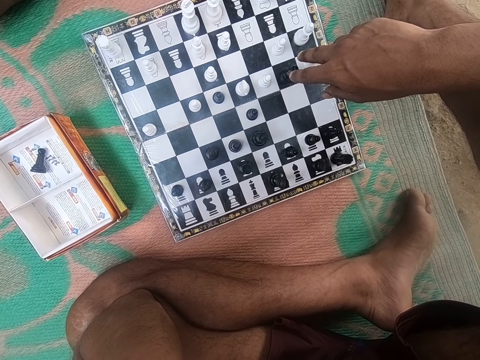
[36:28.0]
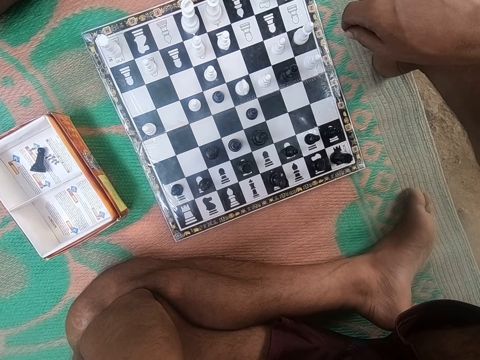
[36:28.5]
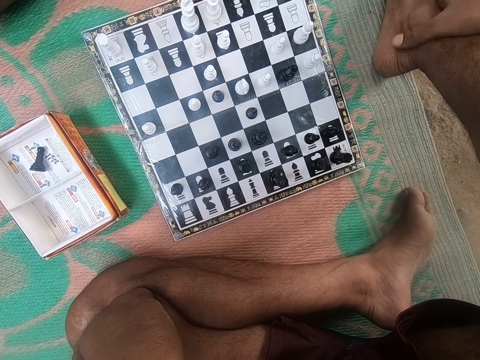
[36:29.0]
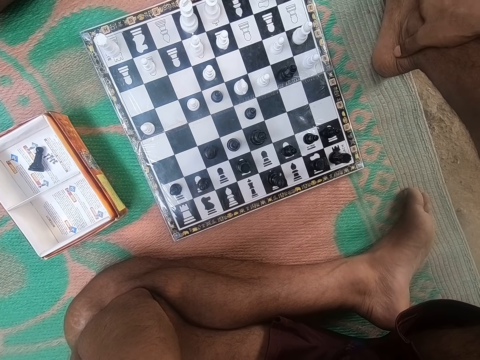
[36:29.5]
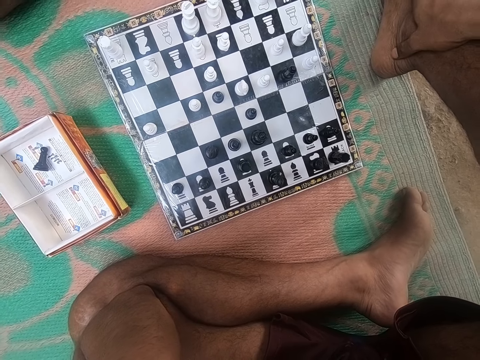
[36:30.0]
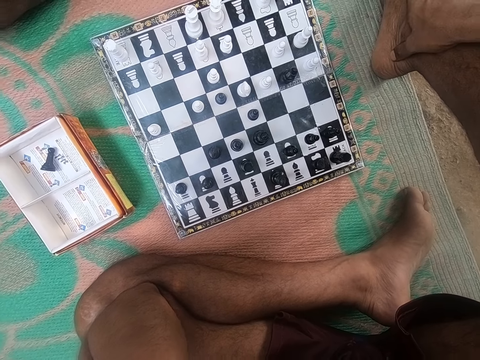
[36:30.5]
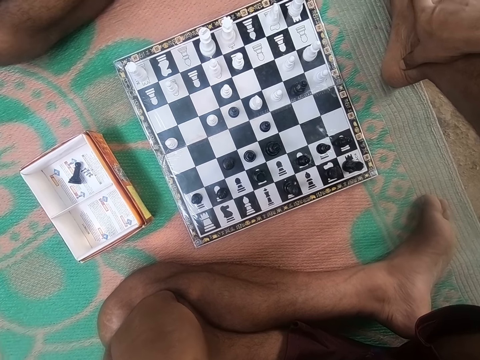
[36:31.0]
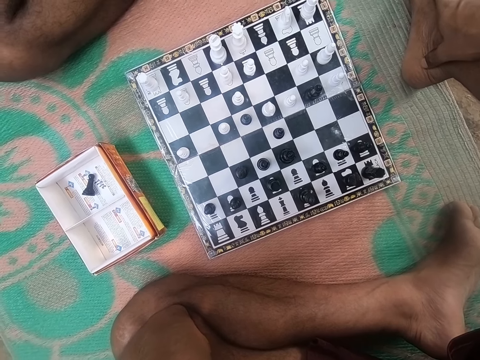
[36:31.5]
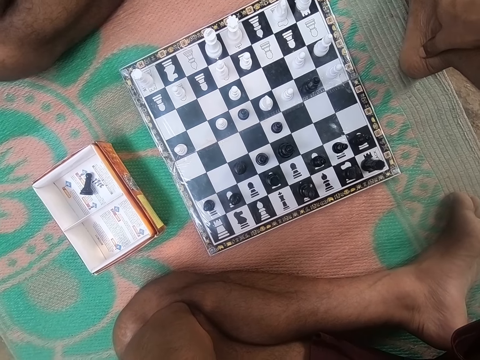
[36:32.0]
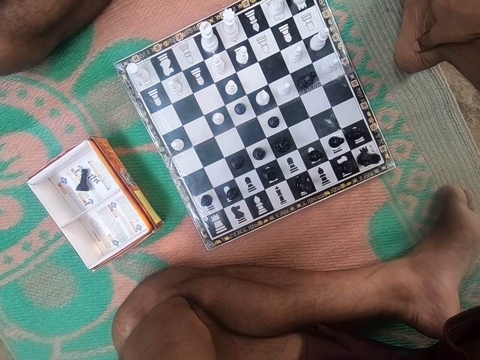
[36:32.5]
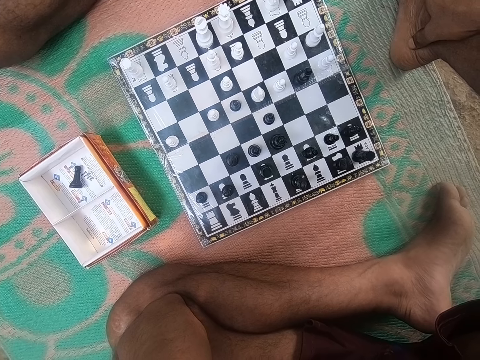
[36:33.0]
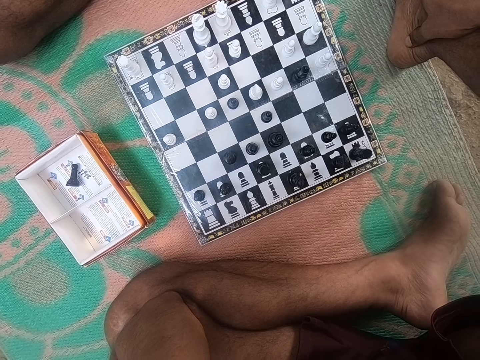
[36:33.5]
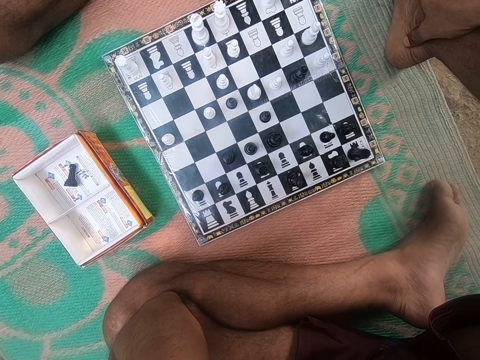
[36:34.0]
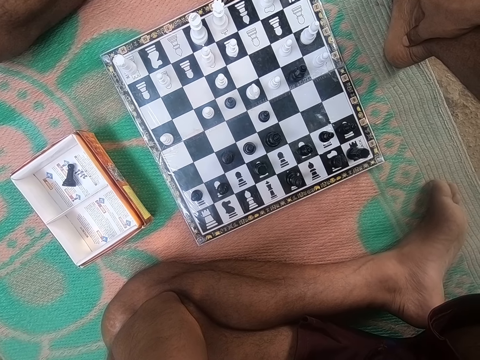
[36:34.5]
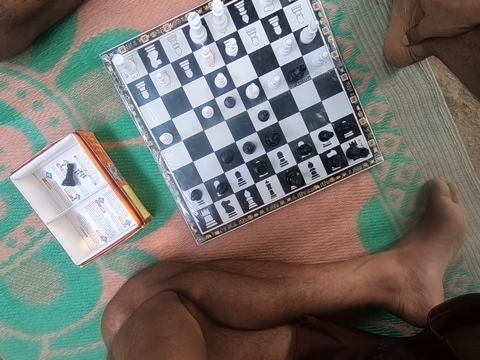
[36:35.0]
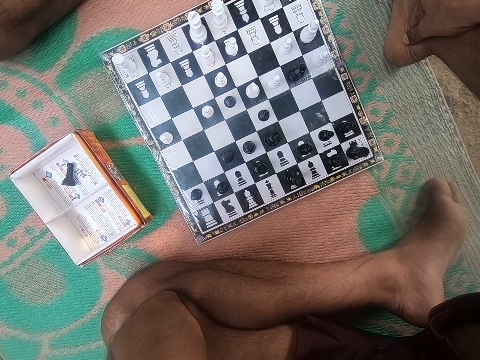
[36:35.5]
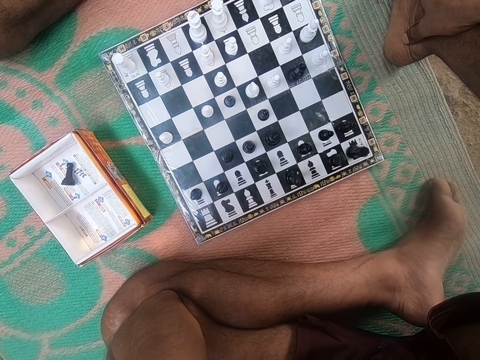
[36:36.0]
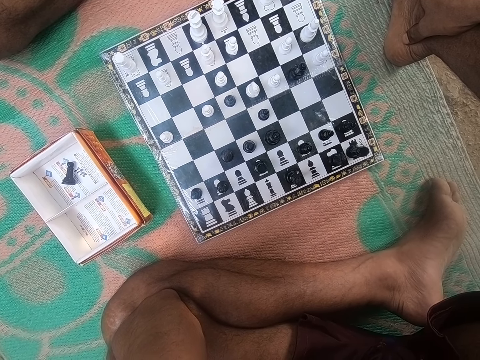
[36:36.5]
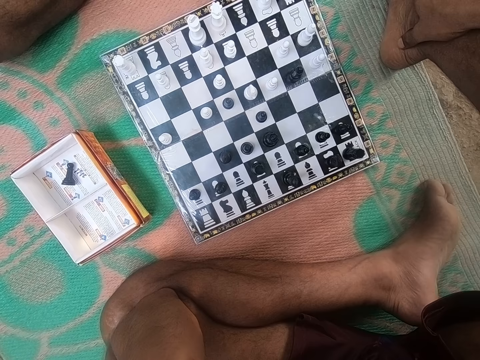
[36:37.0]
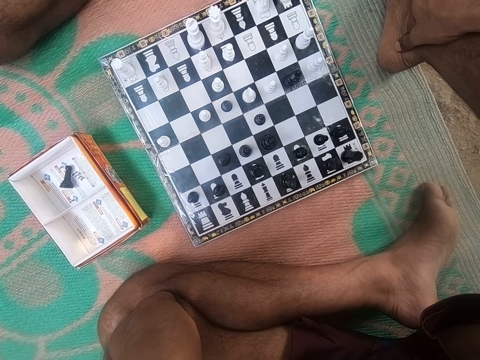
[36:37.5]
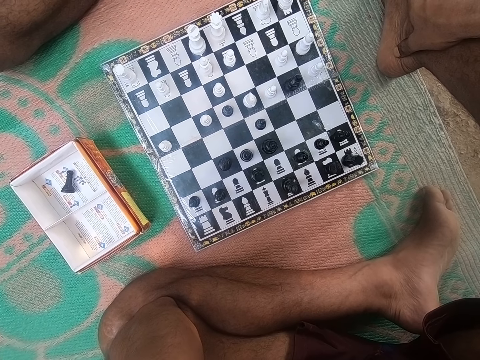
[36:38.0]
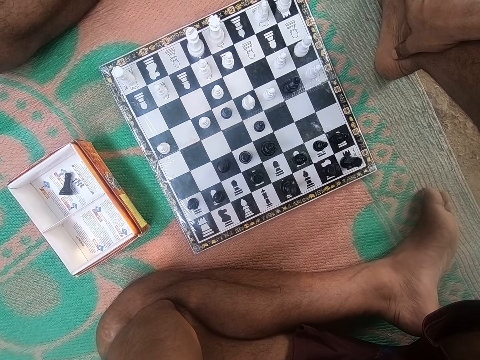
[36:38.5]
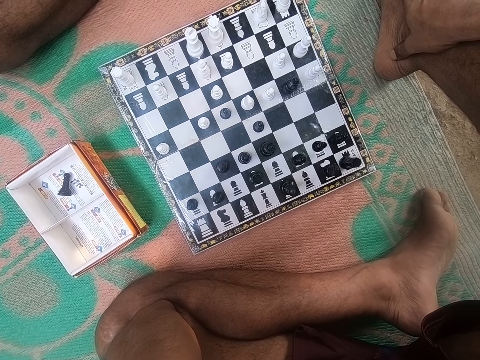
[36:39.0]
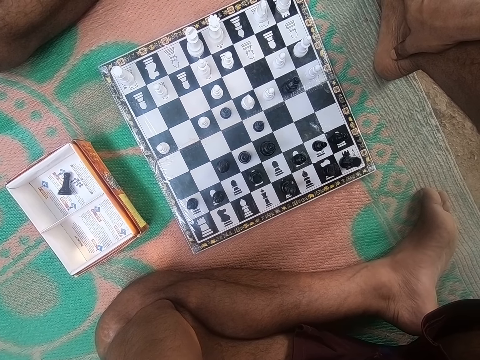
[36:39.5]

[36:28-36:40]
The camera wearer looks around the chess board. They talk.

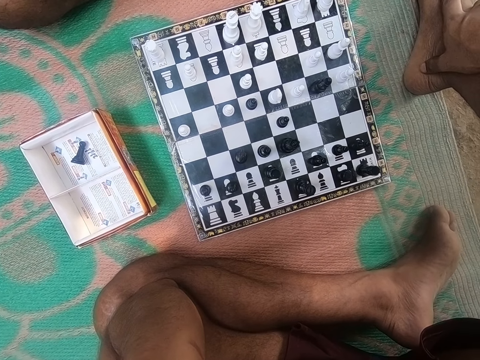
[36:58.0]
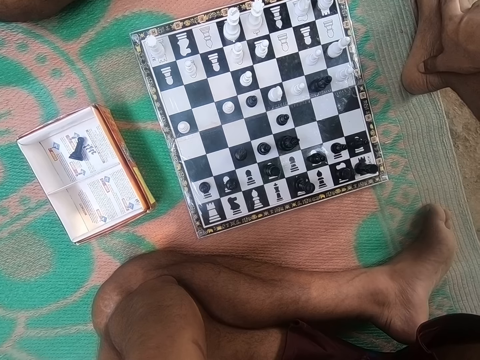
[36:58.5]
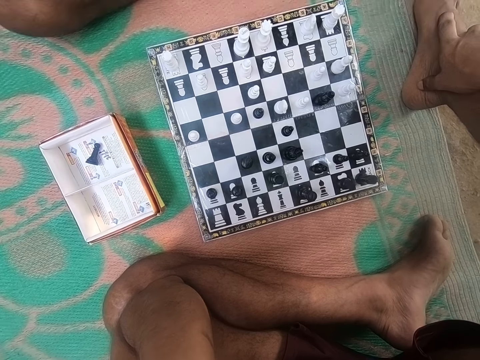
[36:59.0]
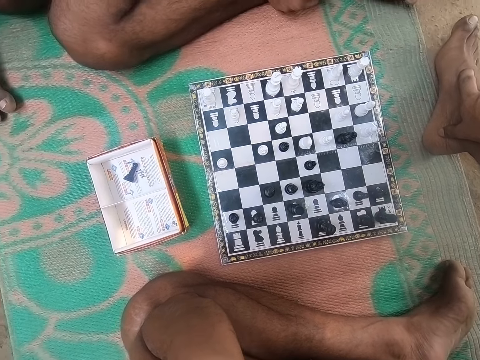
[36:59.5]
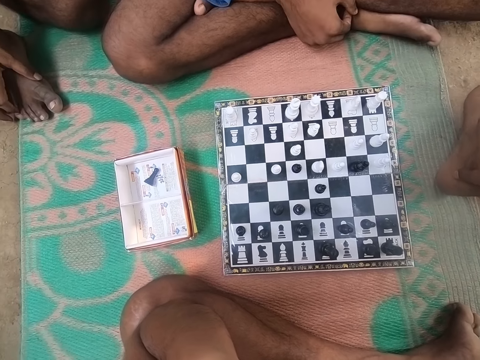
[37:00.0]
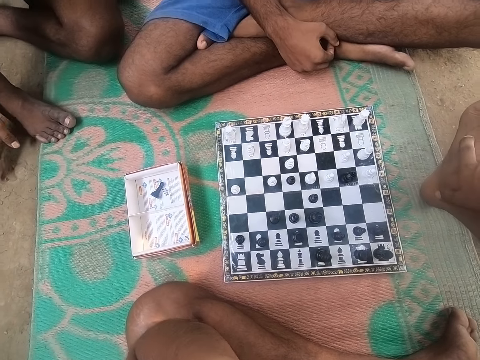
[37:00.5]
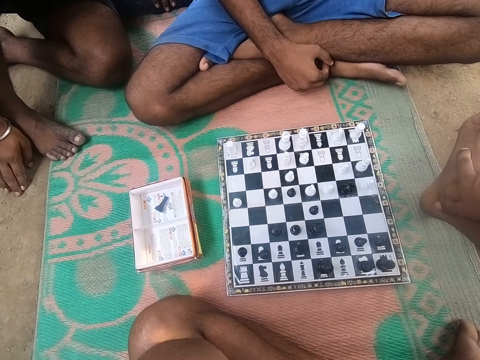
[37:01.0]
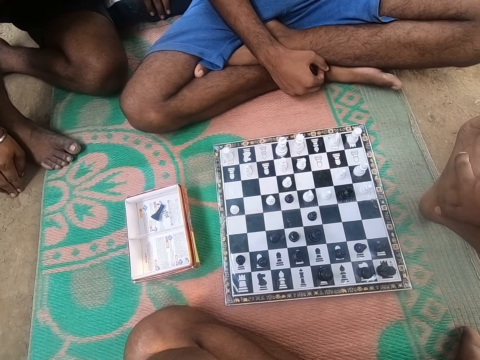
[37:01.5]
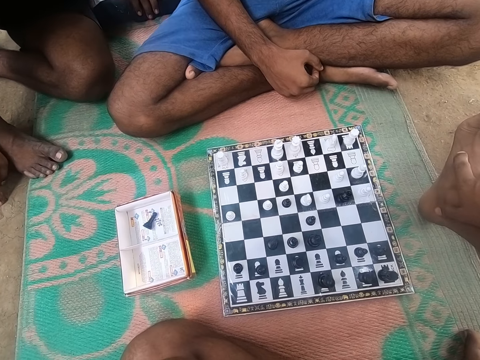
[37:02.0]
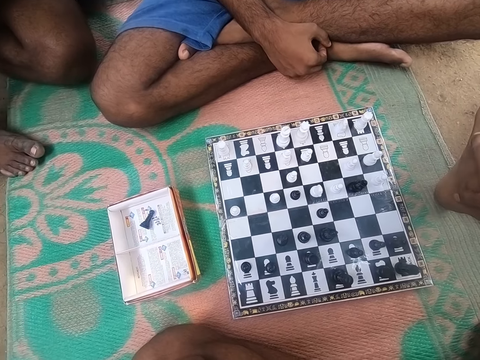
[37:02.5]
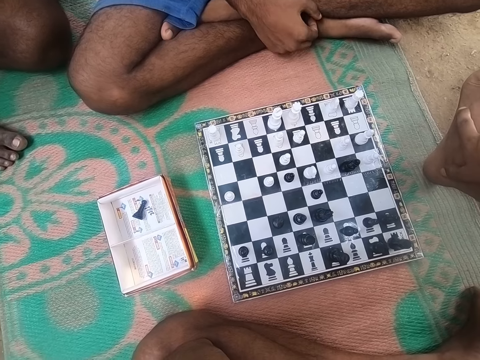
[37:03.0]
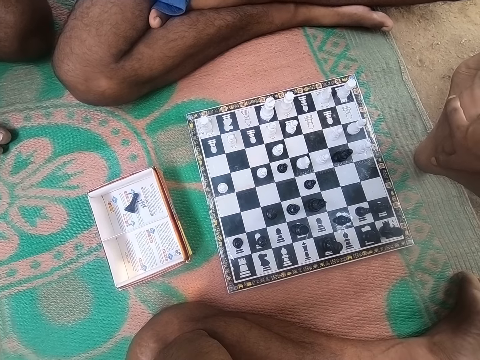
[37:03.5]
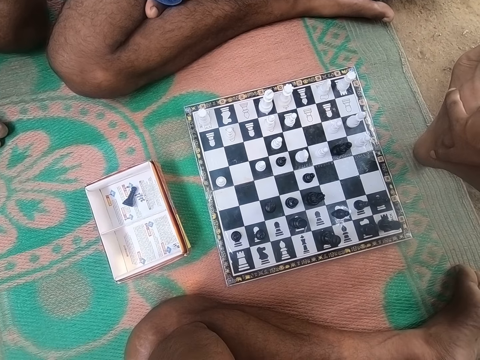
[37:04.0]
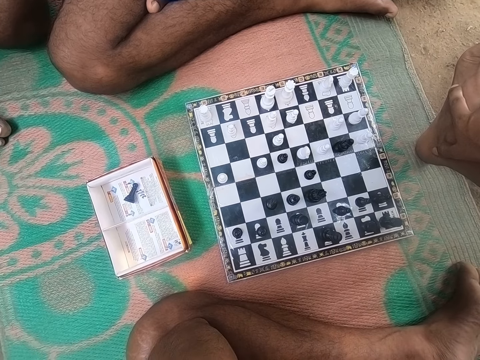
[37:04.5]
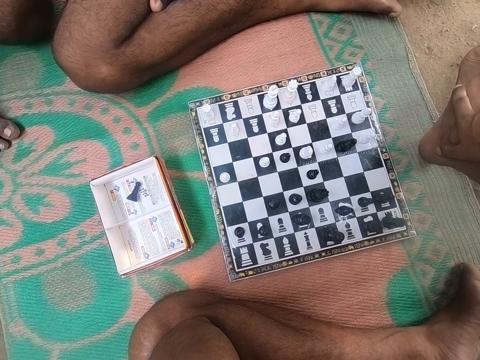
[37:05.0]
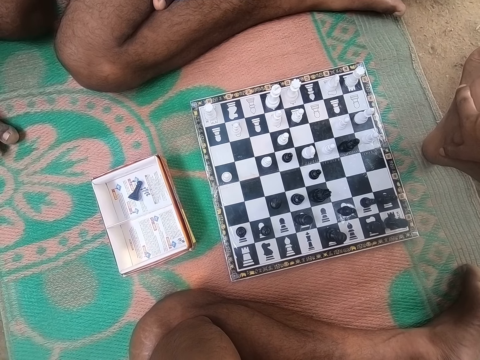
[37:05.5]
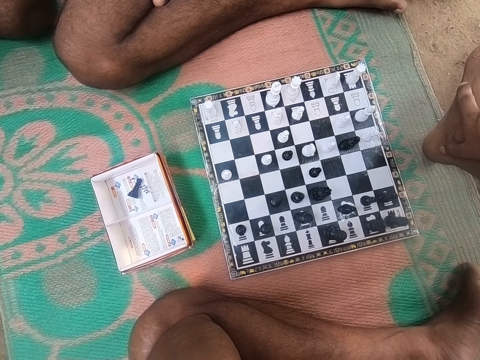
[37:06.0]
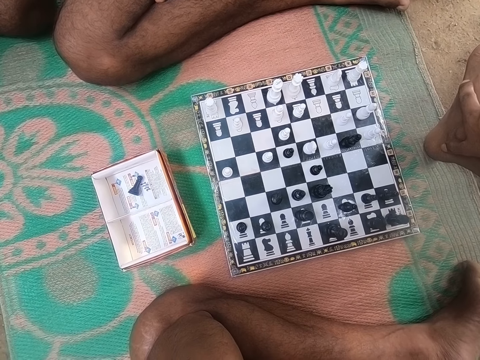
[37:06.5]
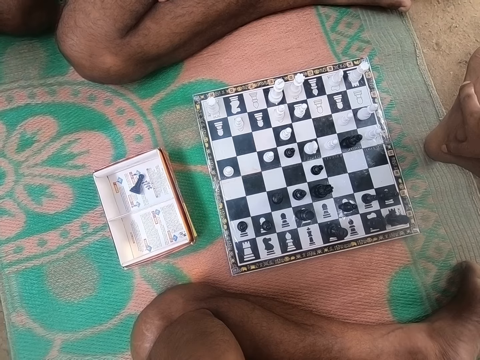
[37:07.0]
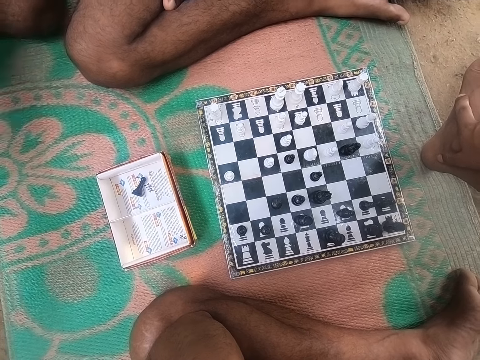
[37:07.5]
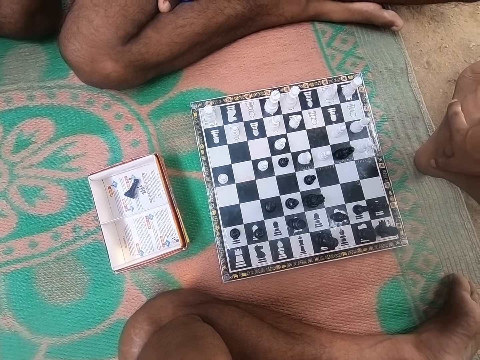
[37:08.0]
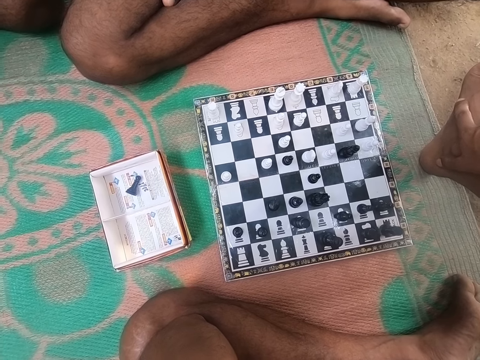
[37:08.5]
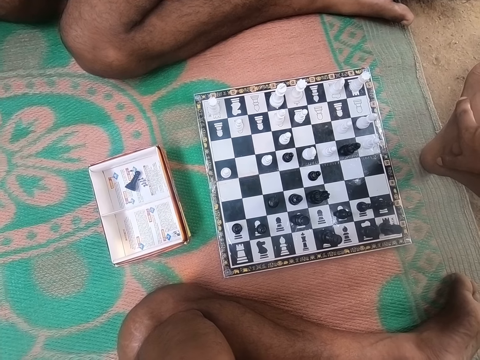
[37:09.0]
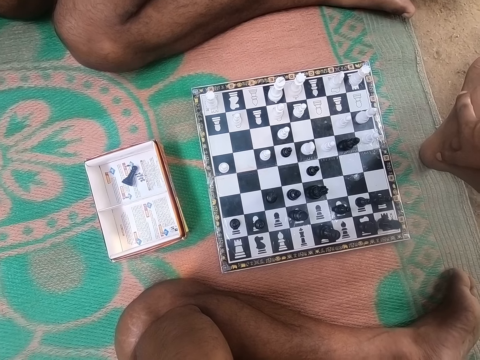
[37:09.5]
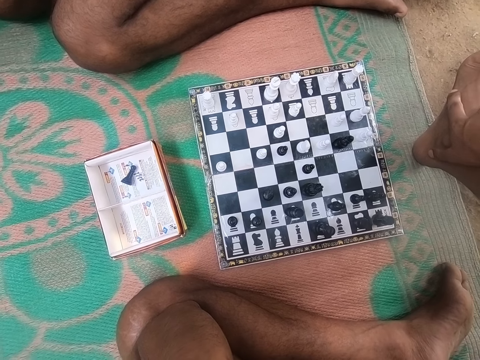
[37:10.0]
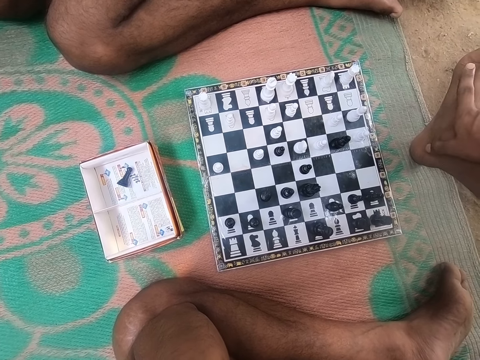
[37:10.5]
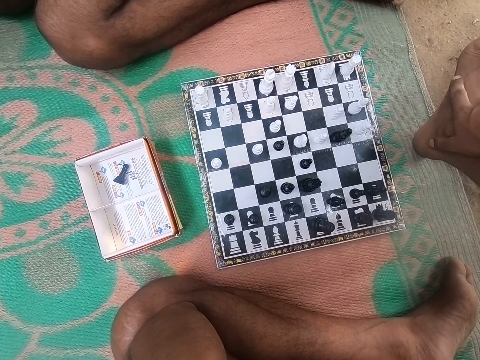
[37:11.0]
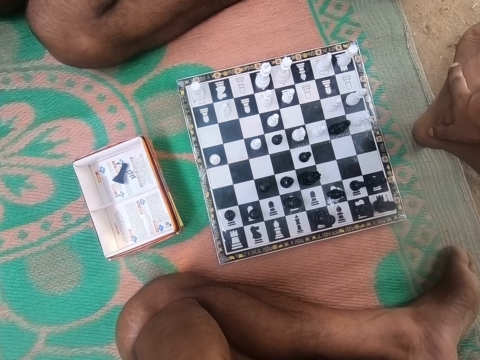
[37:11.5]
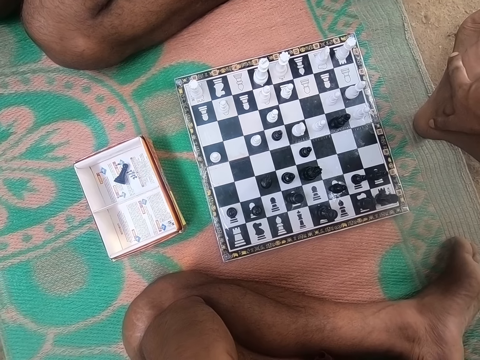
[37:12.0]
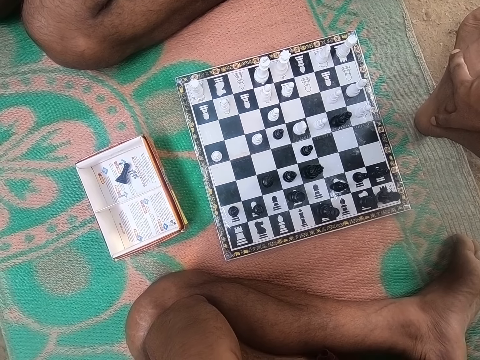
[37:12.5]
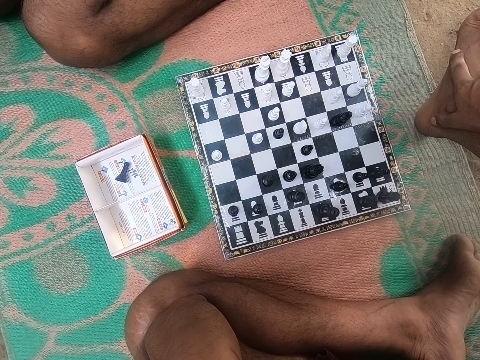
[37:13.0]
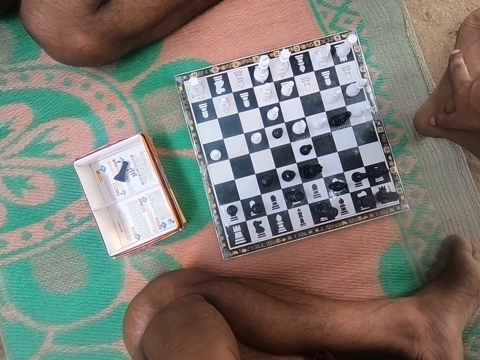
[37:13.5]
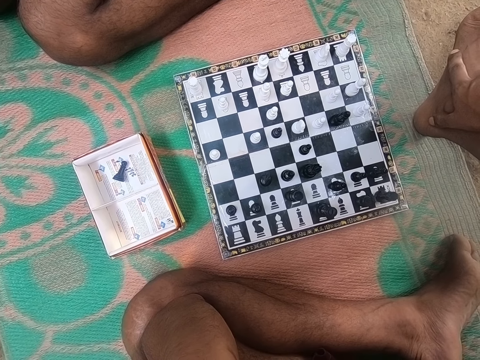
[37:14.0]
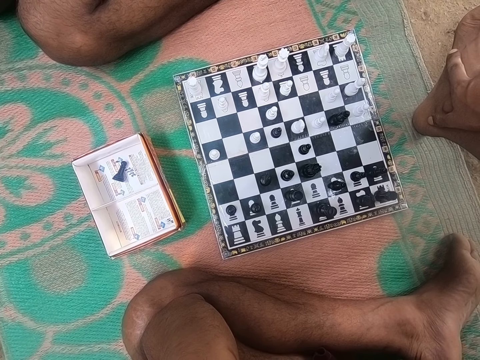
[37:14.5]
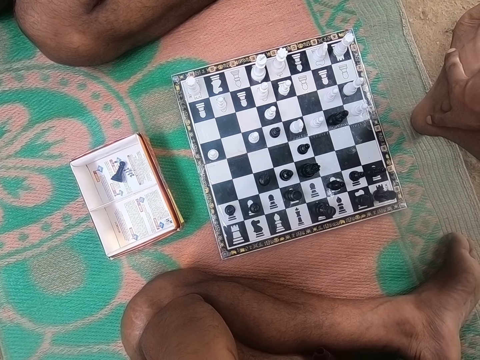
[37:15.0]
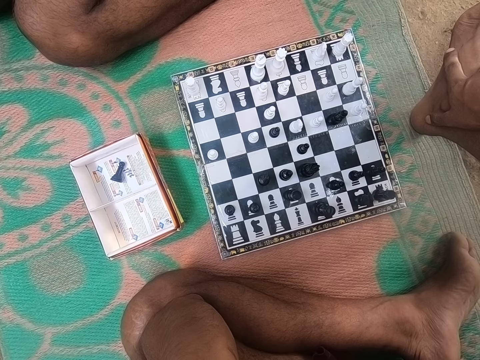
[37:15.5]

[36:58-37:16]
A man talks. The man looks around the chess board. The camera wearer looks around the chess board. They converse with the man. They look around the chess board.
